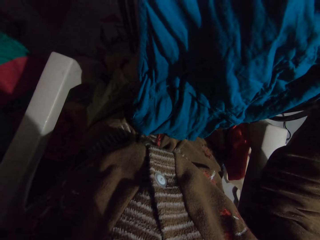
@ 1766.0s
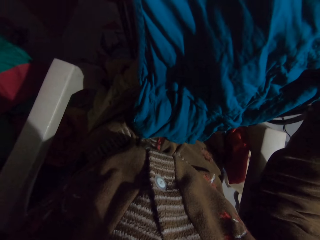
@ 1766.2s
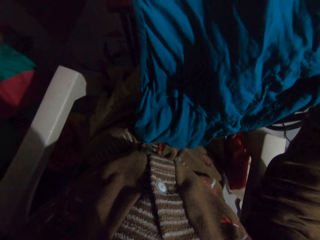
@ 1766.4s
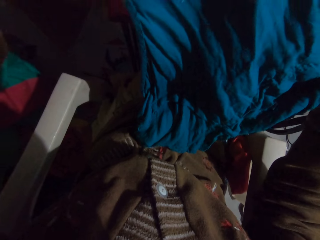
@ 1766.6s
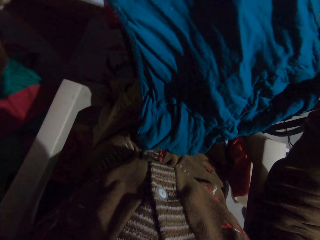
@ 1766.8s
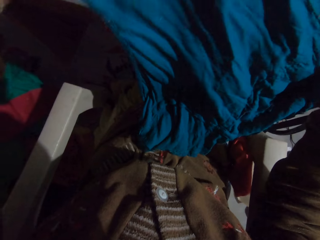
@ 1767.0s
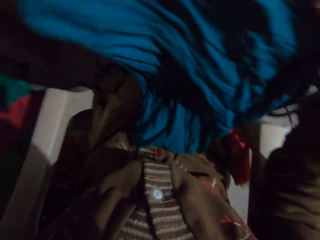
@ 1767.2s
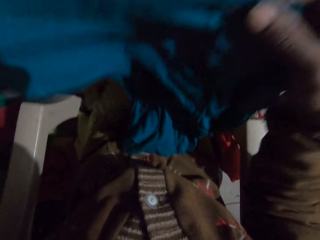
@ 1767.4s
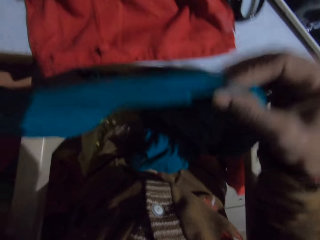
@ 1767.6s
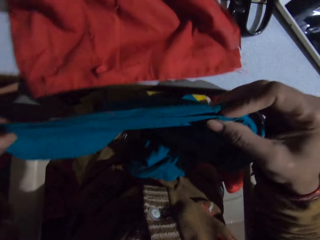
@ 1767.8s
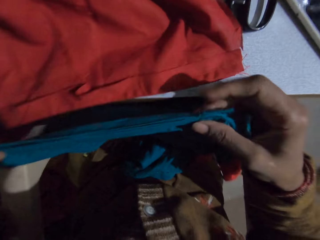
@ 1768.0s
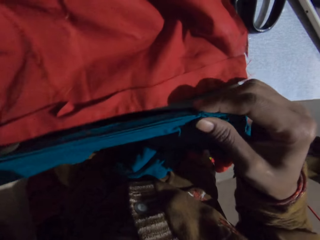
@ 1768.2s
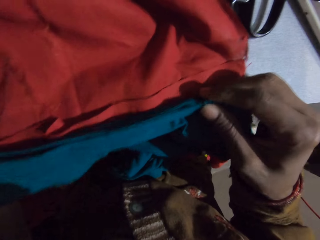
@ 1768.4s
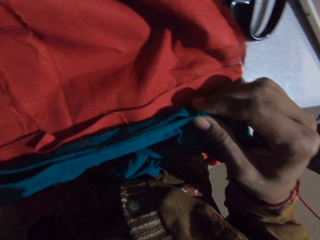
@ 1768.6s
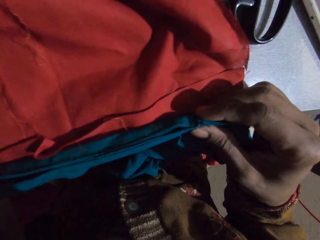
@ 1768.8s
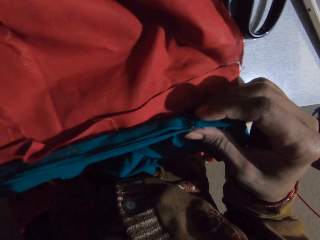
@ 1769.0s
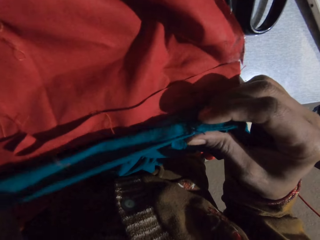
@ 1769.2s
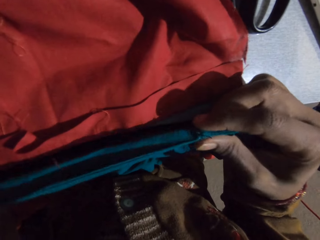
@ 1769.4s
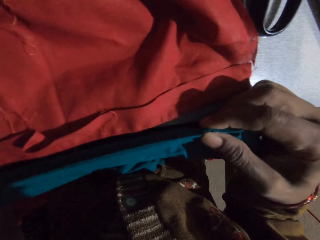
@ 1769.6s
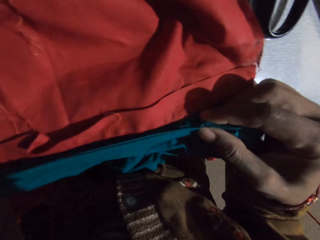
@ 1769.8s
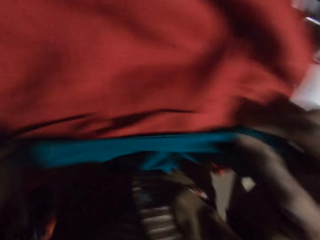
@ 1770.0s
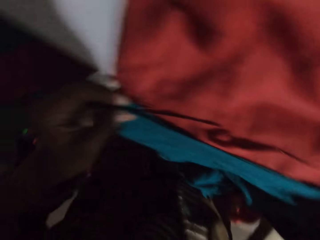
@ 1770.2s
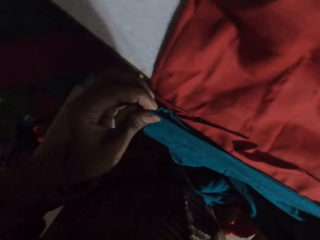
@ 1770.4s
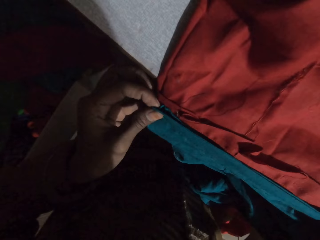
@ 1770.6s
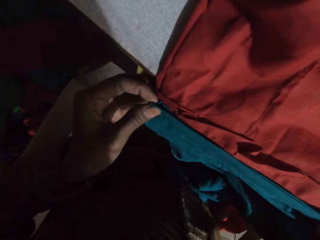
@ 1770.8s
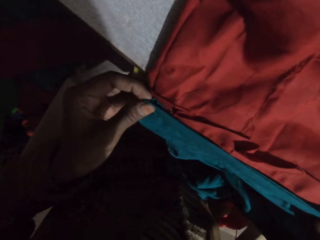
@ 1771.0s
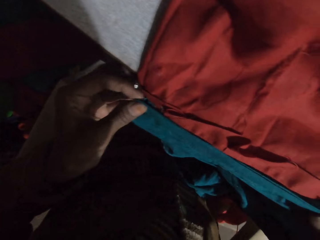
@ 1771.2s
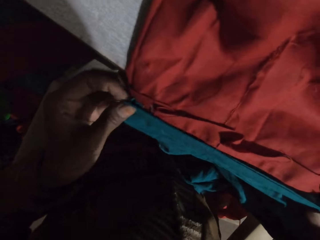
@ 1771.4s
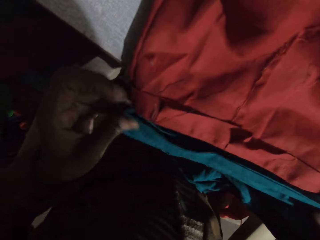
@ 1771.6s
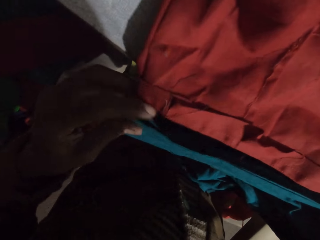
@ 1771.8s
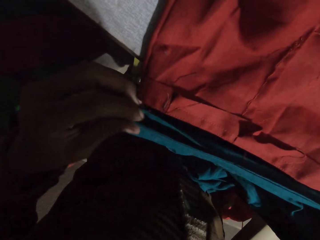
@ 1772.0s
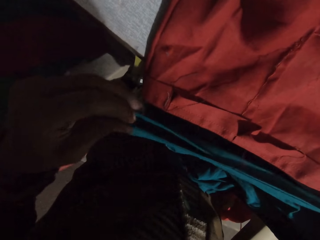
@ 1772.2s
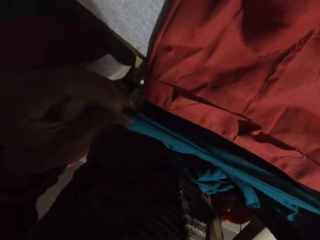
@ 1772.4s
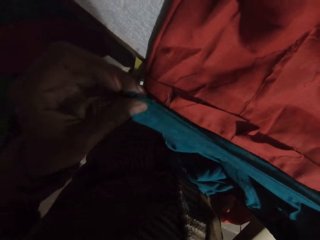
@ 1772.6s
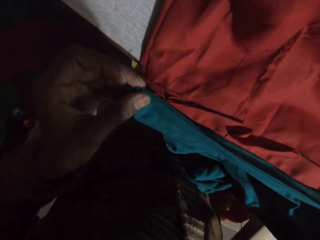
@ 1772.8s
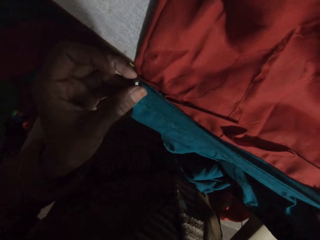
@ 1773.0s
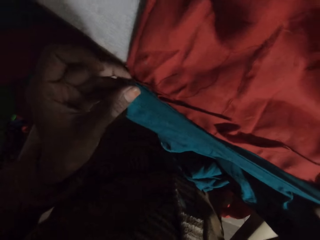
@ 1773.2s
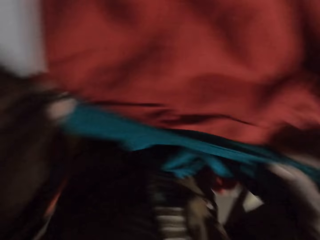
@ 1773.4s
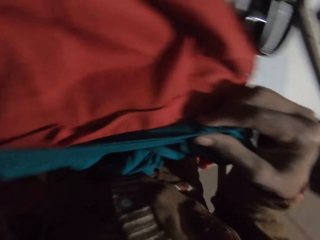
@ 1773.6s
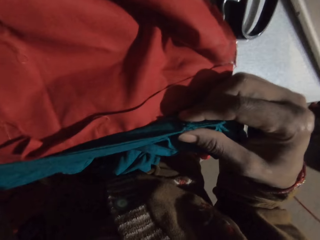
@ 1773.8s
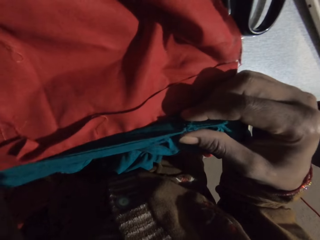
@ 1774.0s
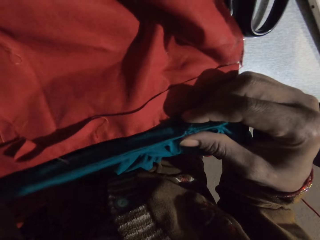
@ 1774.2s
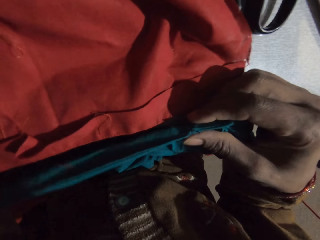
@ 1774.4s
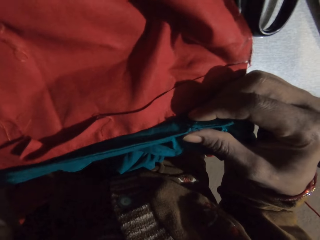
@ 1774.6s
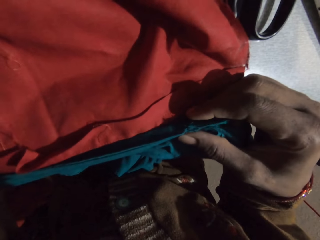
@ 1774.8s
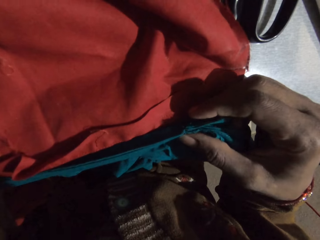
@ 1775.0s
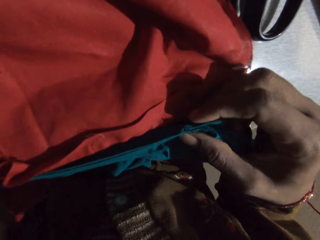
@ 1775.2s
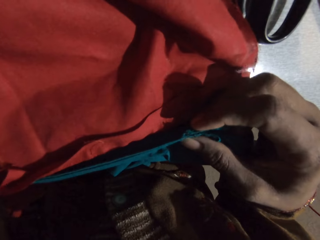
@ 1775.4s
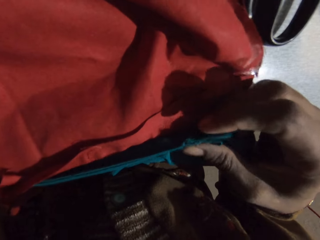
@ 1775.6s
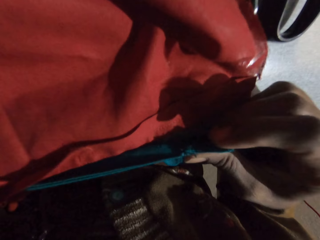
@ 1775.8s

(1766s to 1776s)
The camera wearer joins the clothes together. They place fabric on the sewing table.

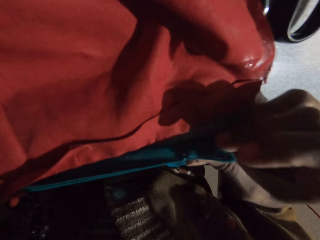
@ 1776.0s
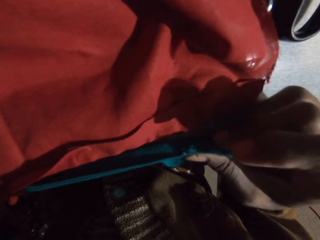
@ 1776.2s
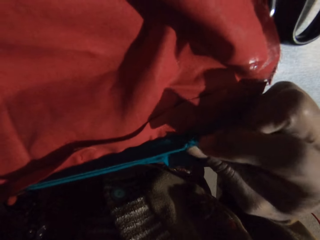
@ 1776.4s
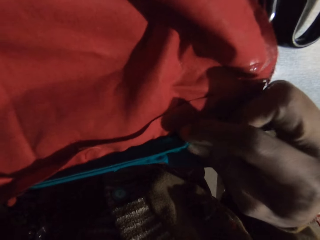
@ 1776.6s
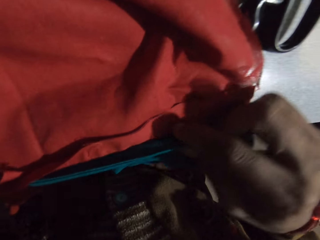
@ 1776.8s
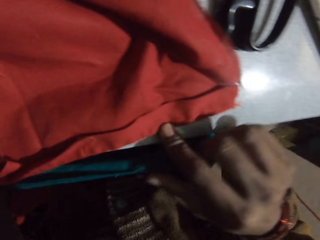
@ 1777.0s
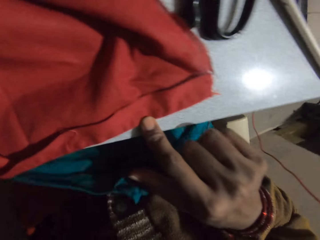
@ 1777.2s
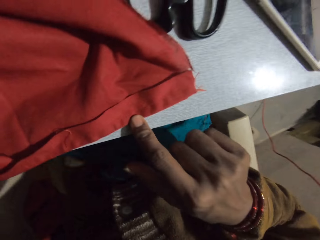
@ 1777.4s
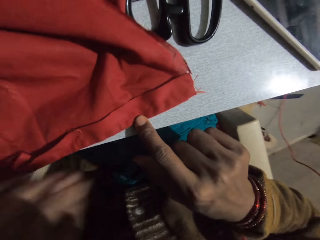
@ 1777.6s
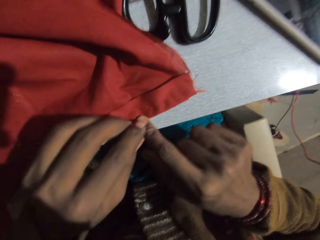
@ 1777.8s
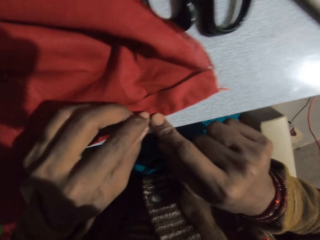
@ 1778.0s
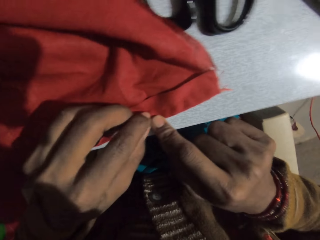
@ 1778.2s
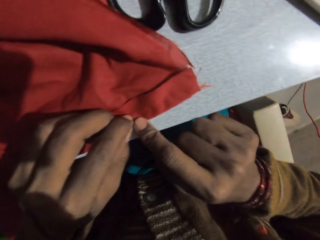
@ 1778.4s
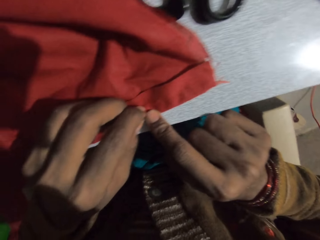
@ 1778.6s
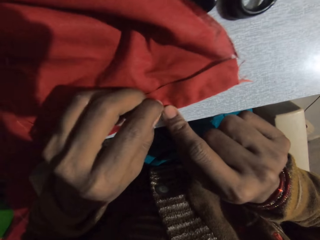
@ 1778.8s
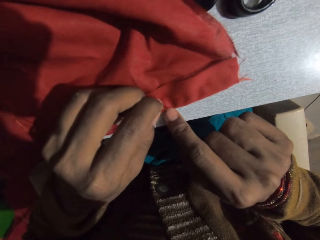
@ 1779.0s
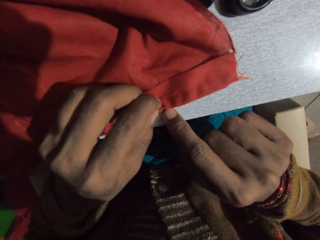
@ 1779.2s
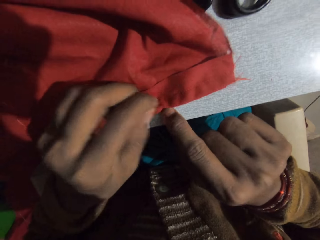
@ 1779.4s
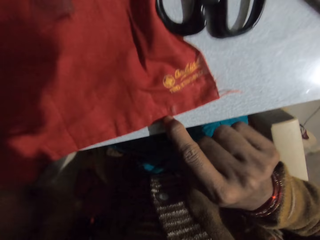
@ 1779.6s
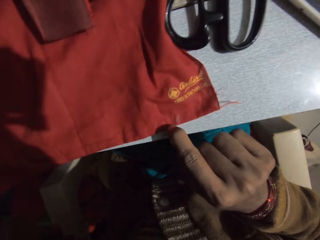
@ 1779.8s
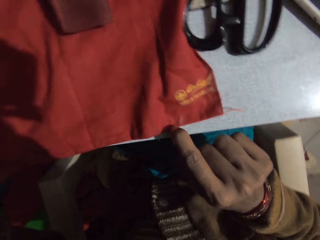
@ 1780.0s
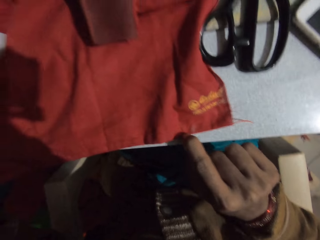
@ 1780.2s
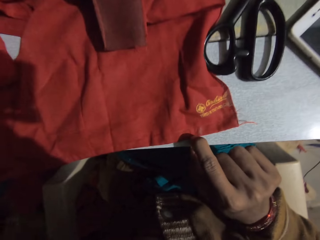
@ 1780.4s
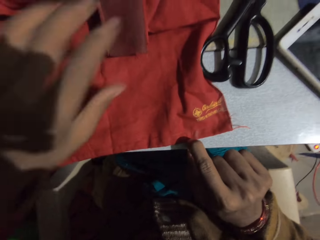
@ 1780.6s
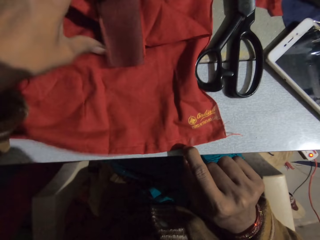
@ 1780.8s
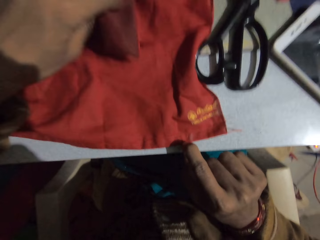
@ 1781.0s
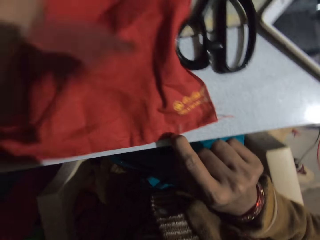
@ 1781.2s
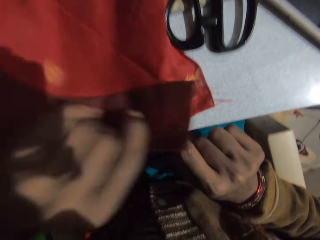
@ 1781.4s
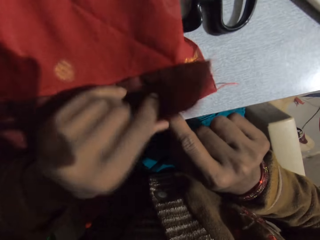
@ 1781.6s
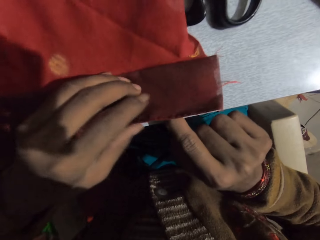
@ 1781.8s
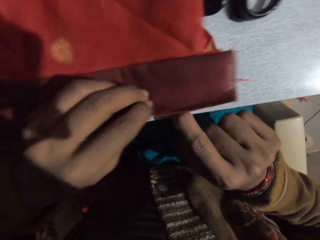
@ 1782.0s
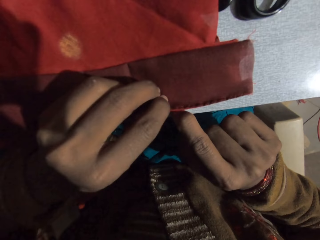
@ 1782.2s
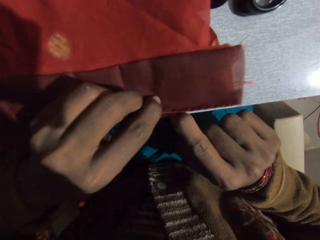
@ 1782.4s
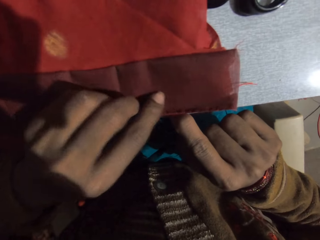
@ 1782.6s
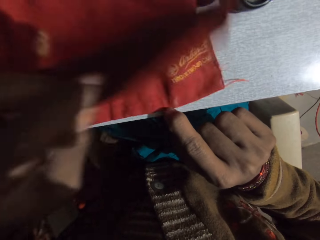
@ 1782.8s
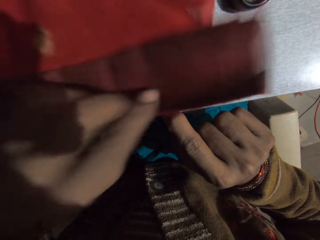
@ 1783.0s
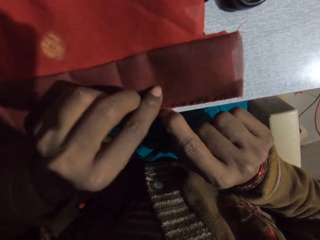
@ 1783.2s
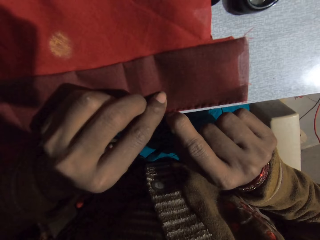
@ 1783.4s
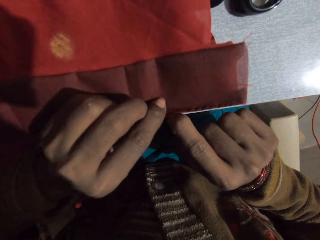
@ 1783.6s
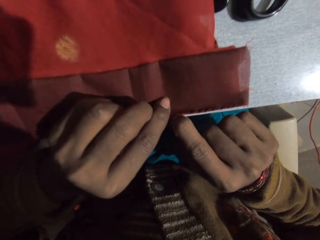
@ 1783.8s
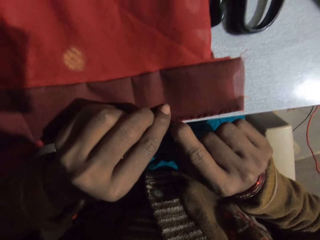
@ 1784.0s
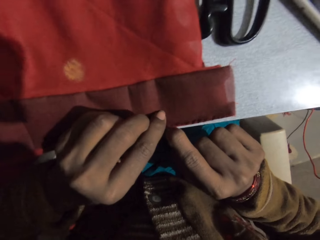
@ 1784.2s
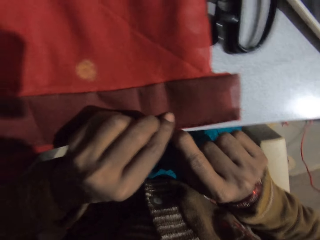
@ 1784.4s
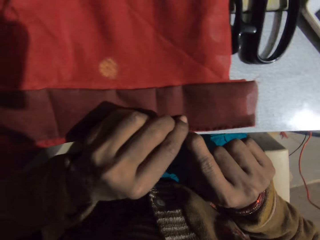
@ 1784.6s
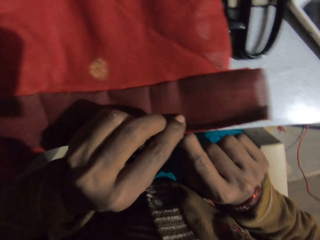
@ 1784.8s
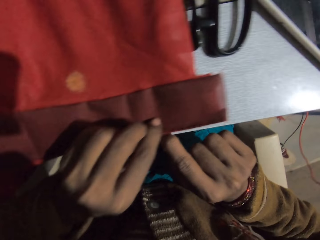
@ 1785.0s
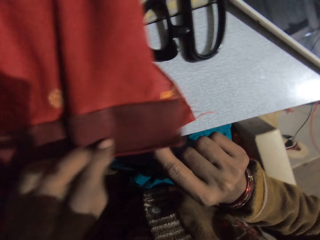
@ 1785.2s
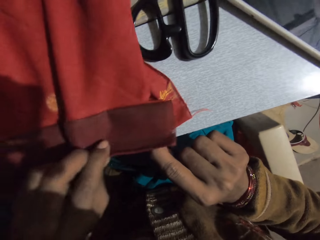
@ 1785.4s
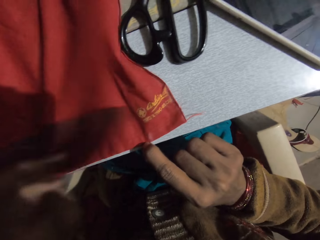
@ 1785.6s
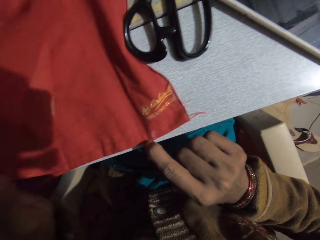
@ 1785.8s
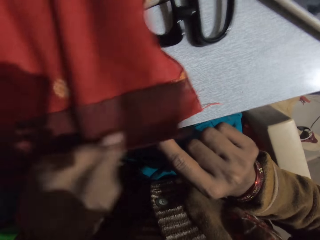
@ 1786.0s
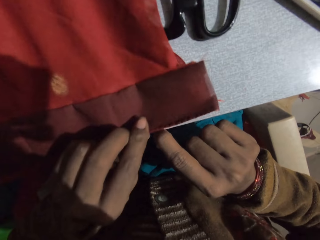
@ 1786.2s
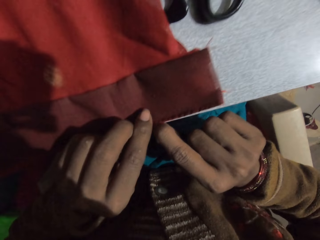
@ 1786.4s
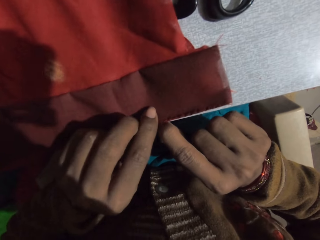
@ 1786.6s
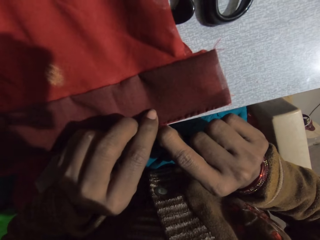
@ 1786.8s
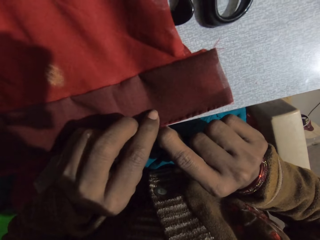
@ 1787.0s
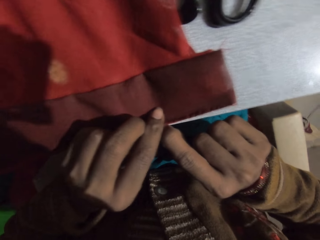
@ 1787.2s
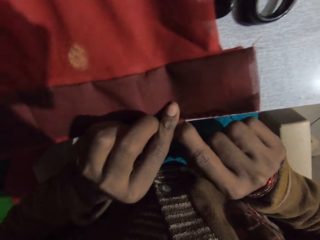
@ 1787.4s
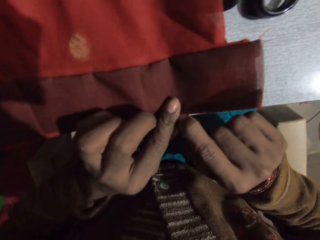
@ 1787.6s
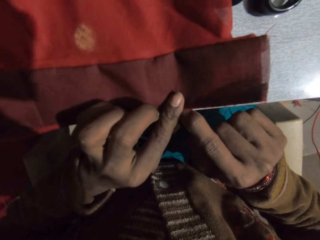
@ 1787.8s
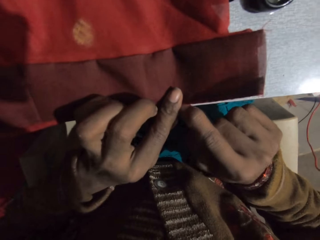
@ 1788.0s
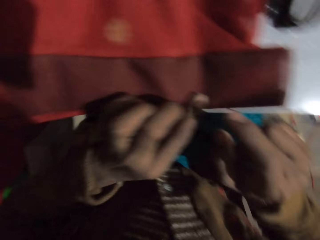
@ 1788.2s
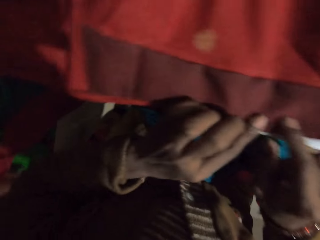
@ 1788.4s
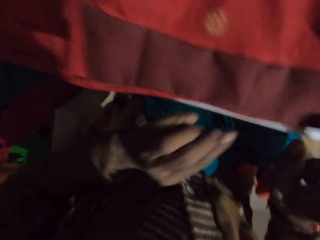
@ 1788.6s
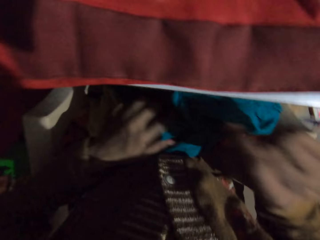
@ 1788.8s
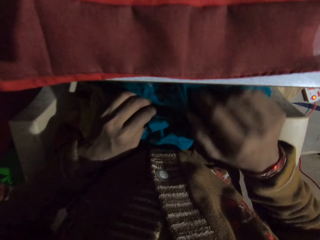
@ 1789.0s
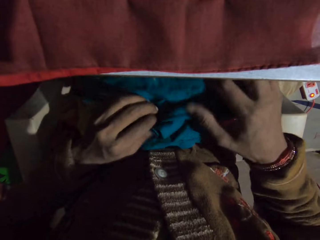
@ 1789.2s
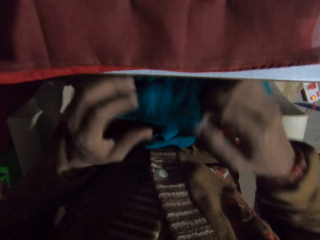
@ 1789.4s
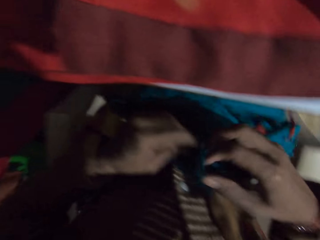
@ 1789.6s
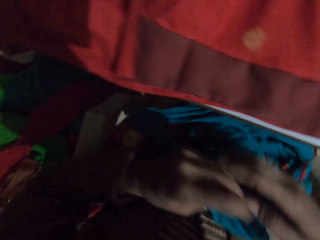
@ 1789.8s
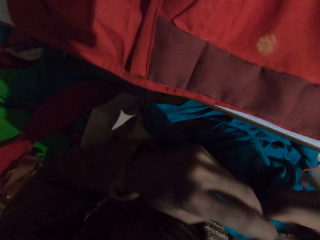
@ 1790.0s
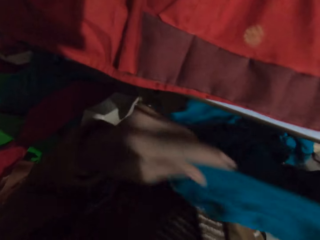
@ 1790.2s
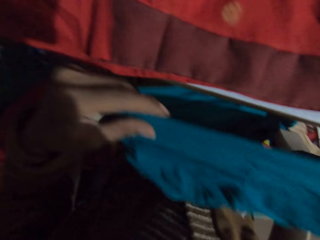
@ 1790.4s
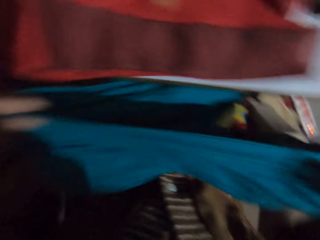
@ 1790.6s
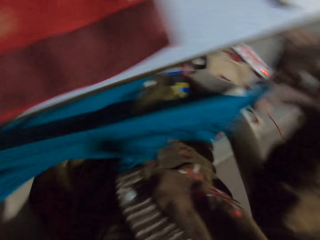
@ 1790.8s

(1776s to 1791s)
The camera wearer holds the cloth. They check the fabric.
